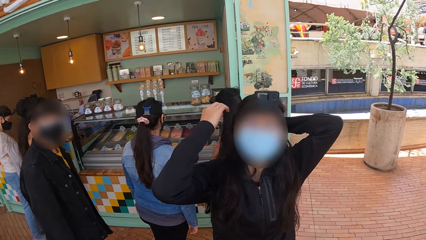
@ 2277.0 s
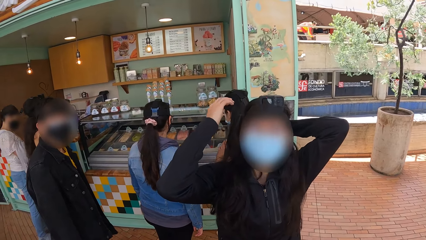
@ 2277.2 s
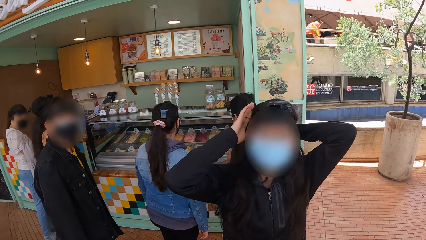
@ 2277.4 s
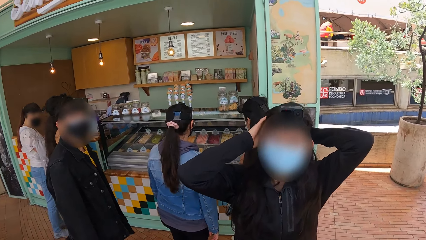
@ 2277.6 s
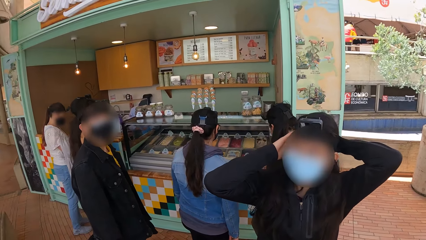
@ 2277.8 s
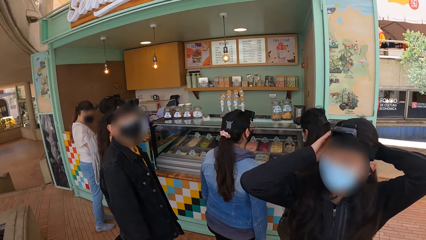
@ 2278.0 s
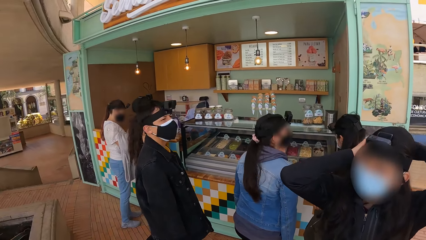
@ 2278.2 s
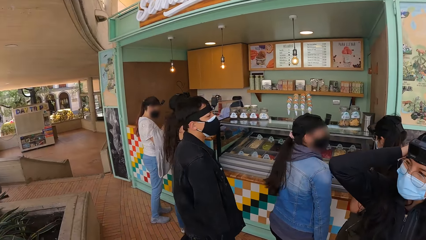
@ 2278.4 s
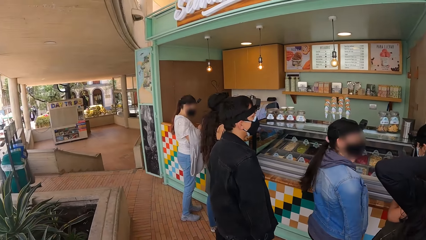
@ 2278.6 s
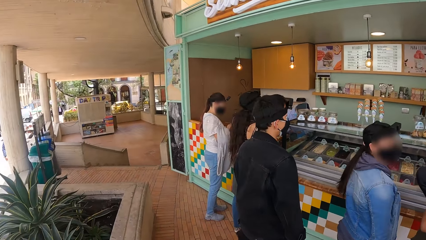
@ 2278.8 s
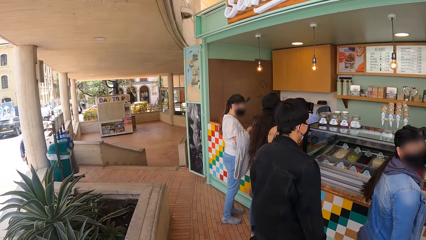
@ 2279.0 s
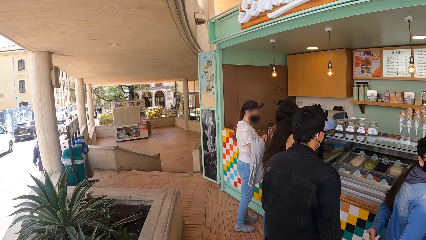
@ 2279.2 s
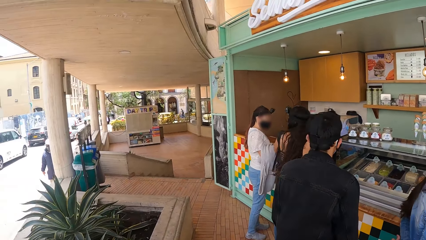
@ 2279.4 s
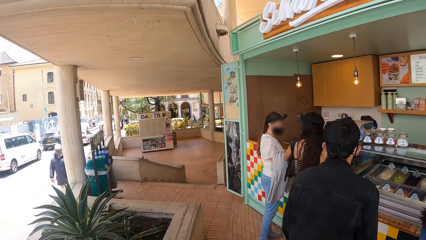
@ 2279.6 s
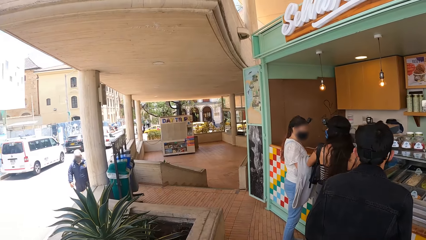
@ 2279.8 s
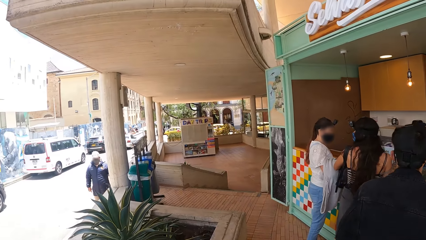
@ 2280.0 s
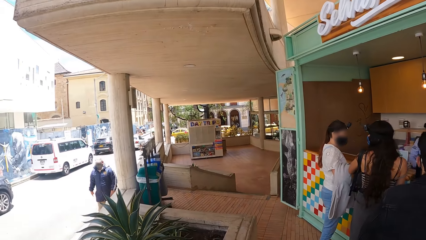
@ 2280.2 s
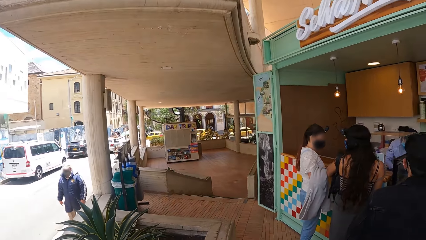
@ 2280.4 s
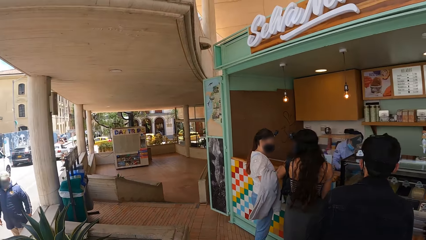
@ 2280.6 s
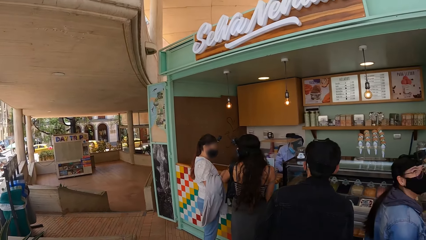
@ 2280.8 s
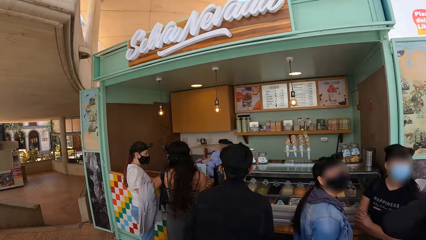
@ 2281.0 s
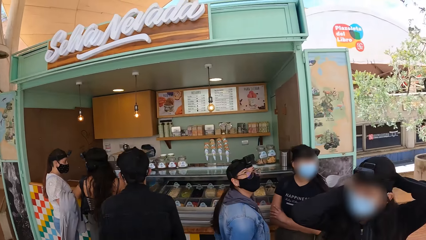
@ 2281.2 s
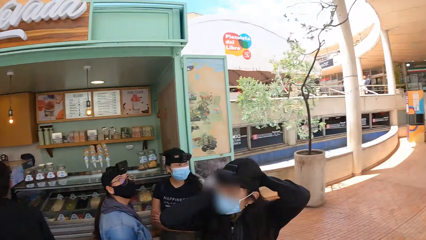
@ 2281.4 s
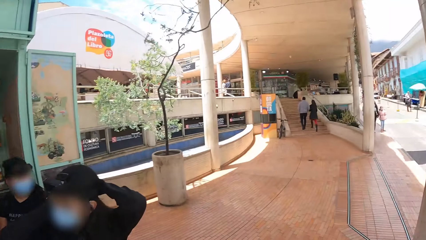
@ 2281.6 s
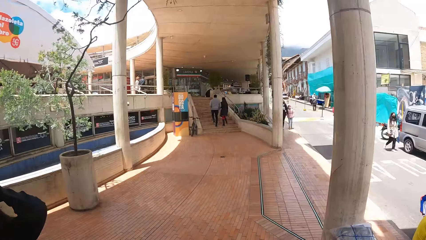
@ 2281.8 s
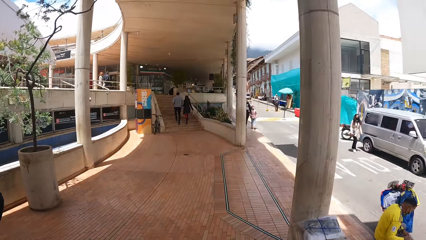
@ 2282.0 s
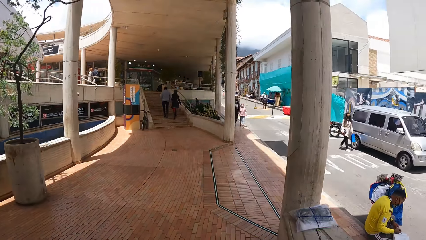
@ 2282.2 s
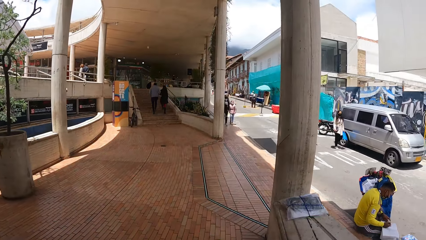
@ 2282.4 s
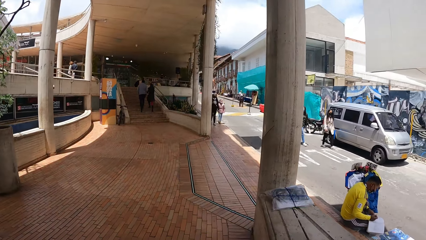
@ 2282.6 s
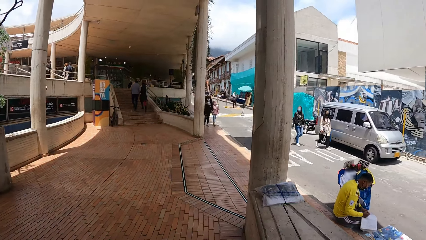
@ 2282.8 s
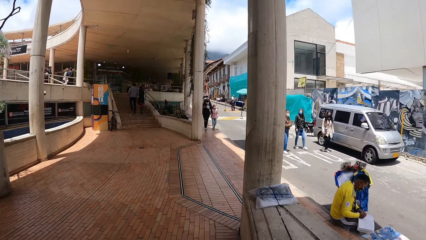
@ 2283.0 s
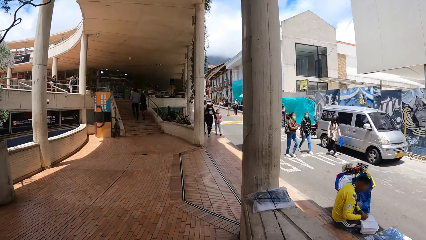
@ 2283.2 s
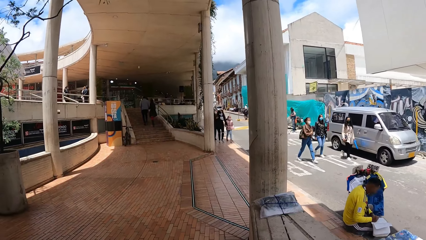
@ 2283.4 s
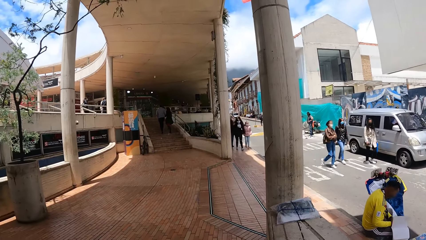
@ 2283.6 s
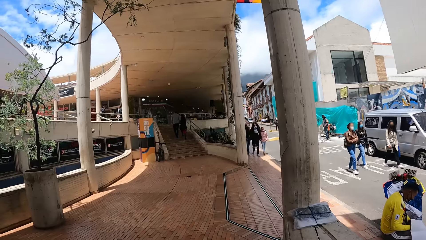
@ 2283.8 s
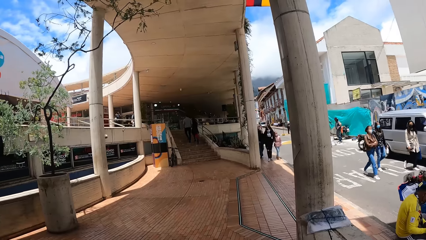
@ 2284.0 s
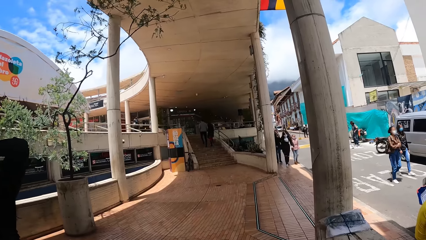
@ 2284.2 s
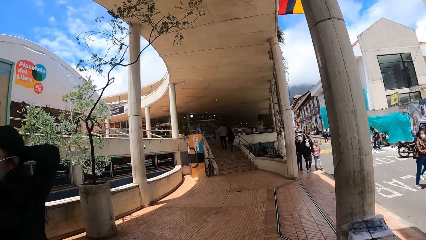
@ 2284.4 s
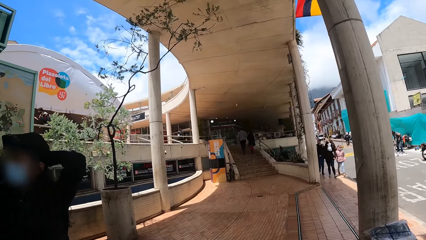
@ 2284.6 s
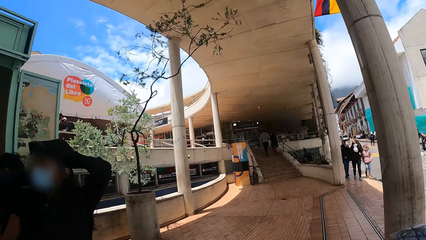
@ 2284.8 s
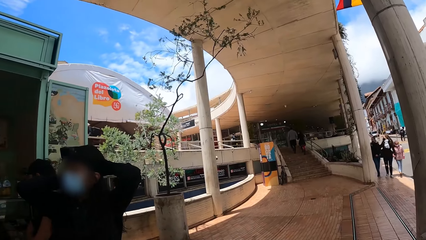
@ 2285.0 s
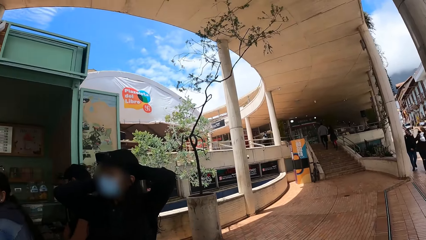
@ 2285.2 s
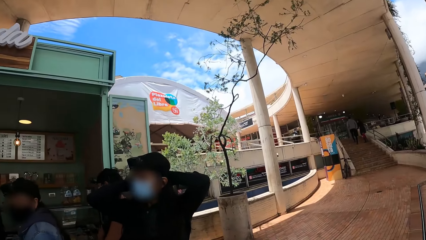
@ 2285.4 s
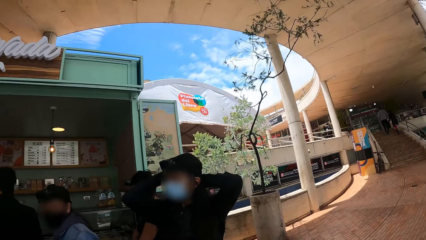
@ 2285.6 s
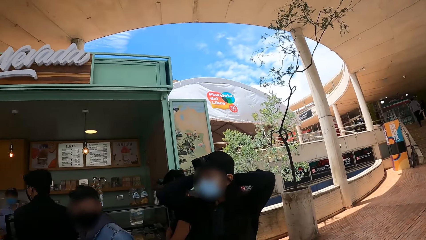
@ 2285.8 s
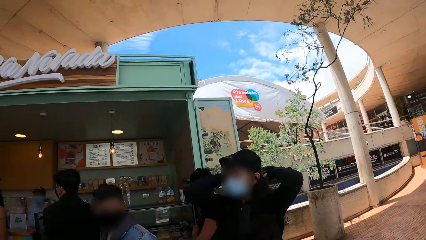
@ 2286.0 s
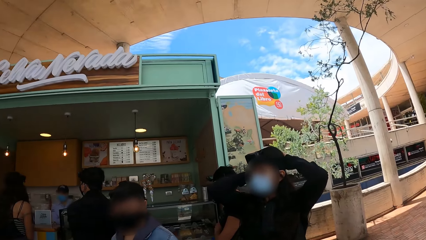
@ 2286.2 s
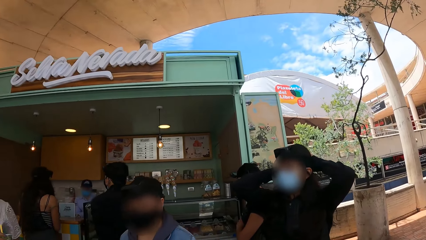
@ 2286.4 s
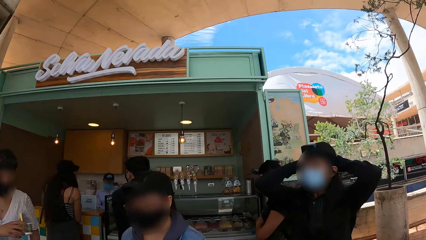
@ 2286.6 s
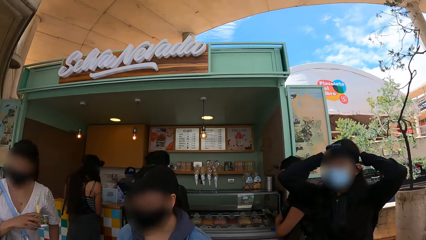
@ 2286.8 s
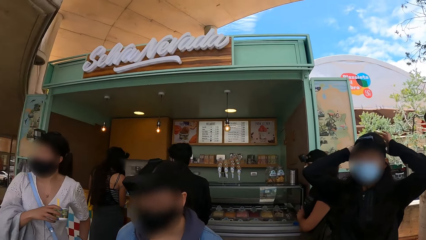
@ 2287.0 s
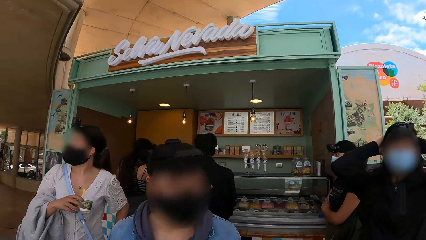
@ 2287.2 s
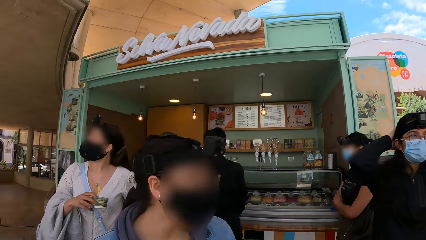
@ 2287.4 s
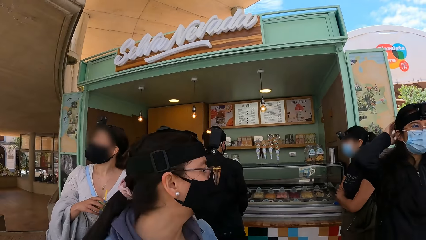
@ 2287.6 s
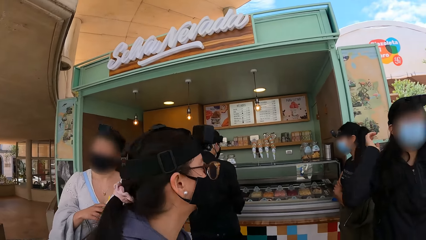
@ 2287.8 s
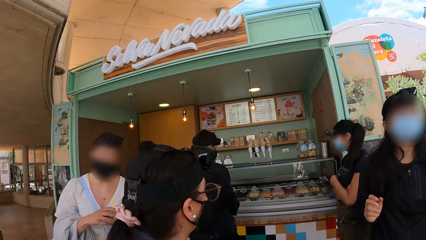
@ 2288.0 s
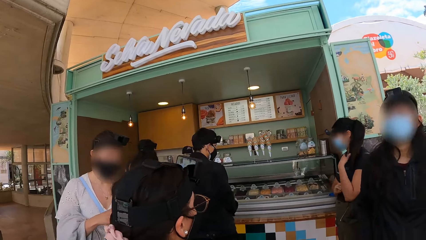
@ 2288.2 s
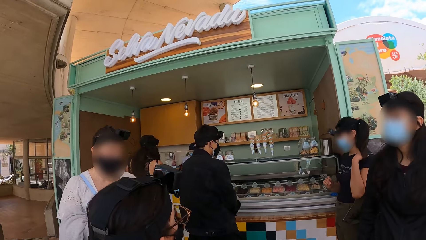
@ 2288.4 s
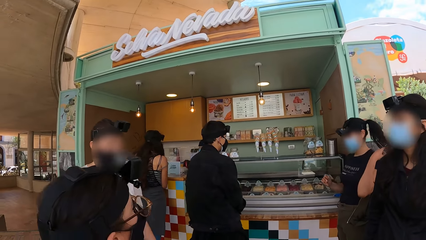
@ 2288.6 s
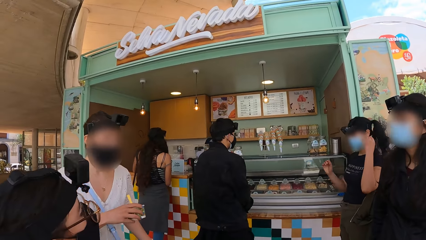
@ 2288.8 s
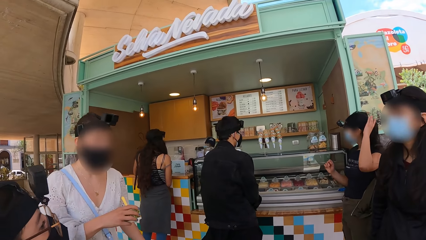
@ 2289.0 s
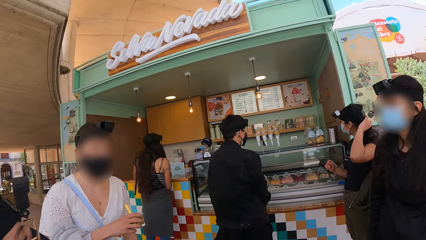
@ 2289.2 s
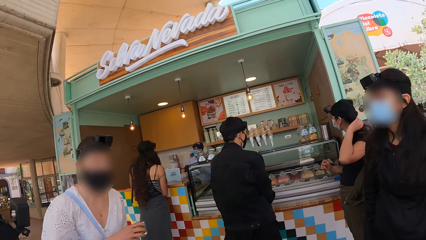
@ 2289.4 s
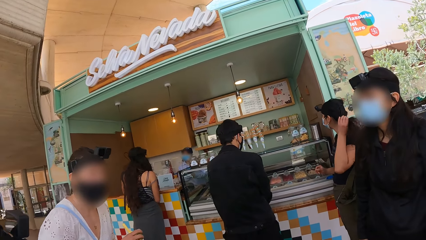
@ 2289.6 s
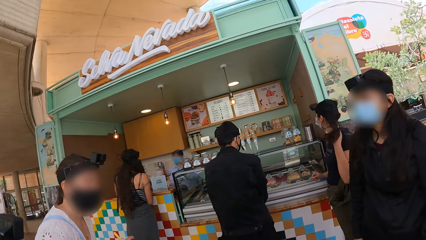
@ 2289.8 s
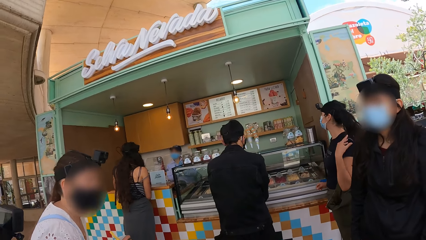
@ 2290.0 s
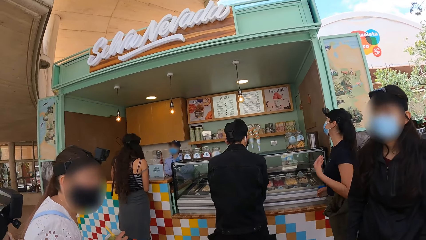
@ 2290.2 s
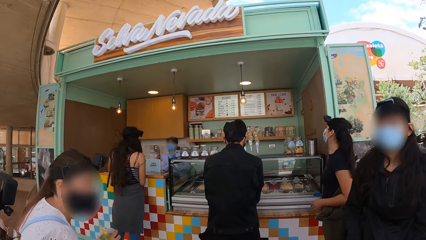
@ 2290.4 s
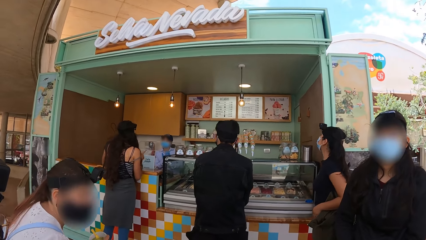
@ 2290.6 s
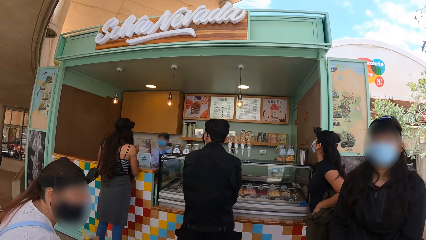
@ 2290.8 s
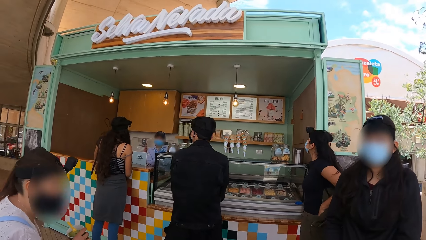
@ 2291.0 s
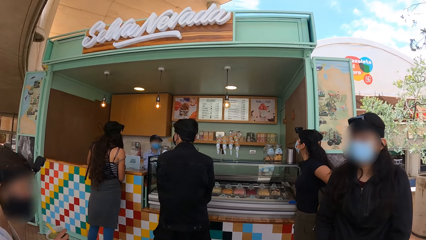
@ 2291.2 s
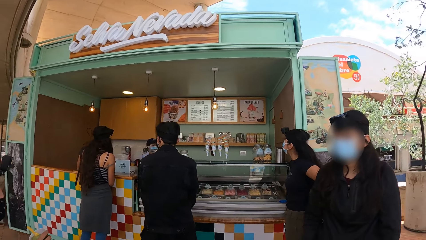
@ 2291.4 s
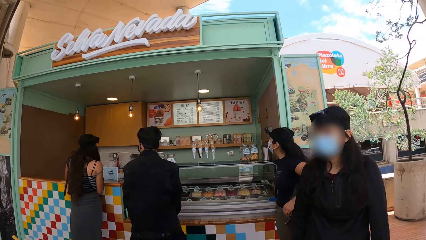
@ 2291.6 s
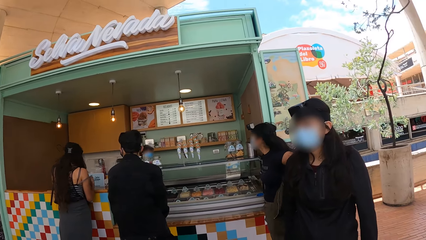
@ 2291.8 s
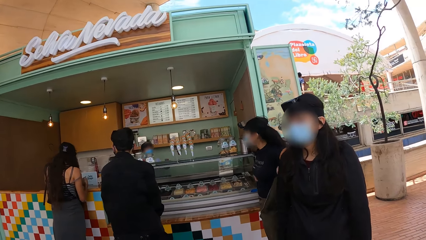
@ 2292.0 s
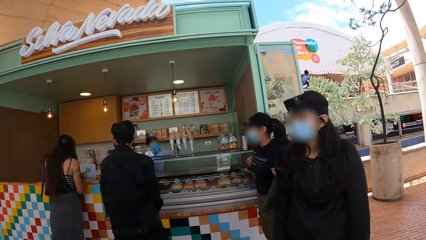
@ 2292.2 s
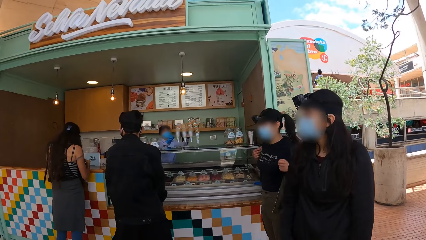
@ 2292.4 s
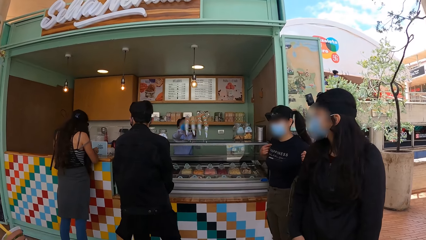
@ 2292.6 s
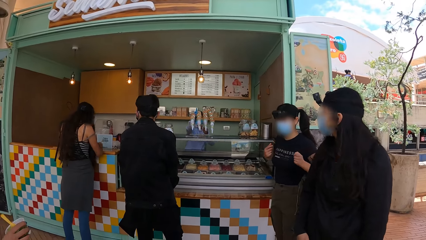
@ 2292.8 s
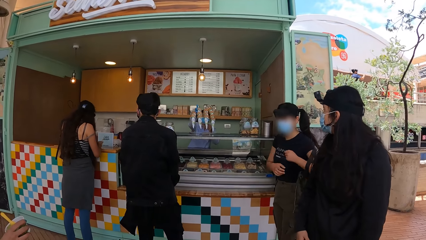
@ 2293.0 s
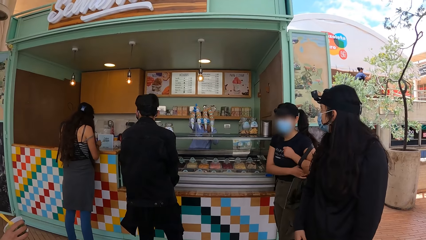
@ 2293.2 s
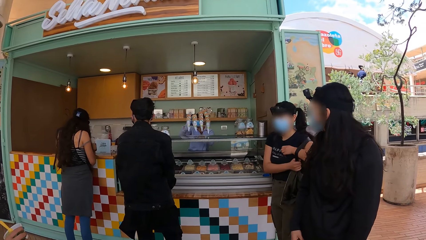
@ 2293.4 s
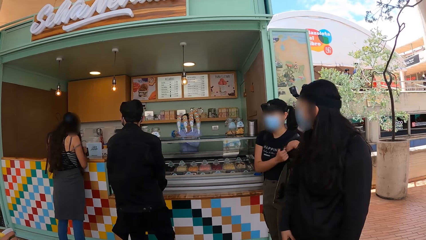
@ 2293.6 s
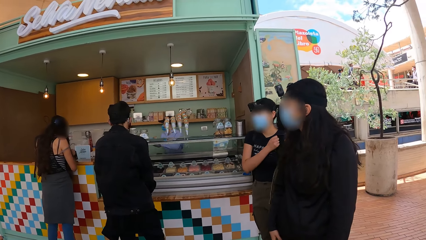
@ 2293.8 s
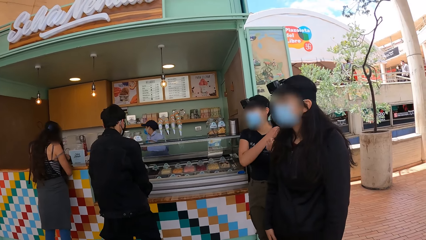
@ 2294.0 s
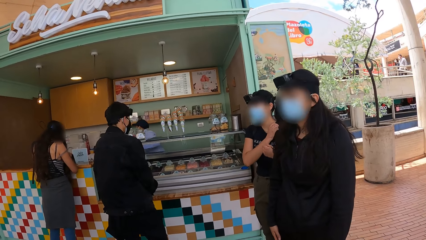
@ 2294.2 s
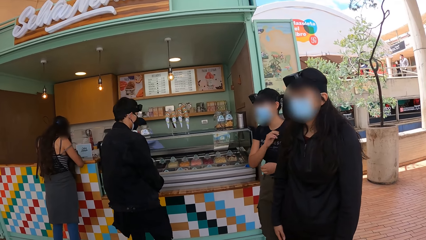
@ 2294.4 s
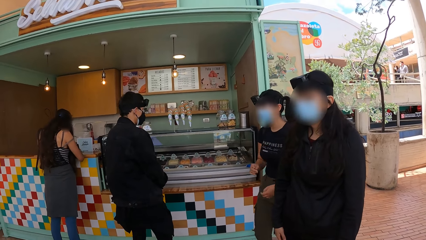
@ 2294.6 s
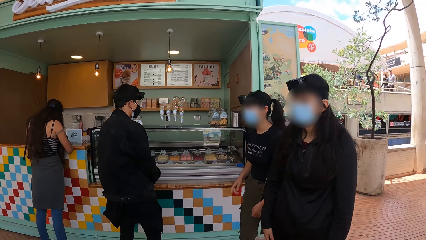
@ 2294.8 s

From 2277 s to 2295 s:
A woman nods her head. A man converses with the camera wearer. The camera wearer looks around. The woman touches her hair. The camera wearer looks around.
